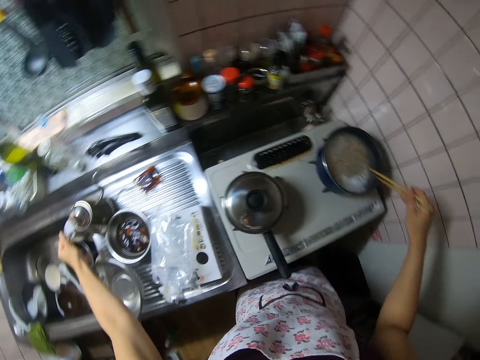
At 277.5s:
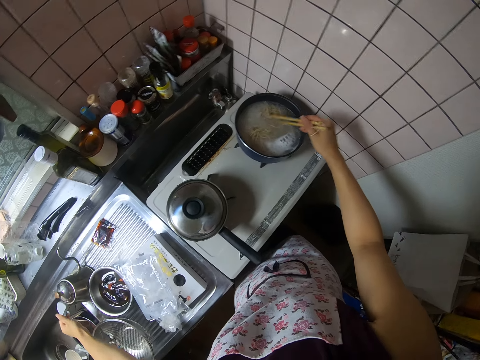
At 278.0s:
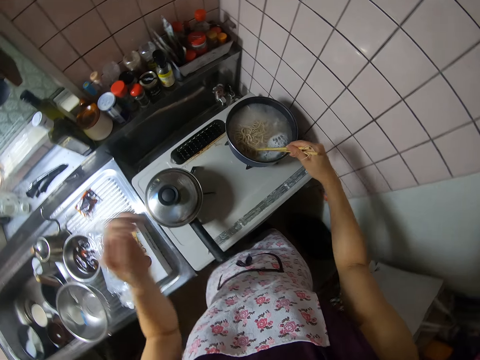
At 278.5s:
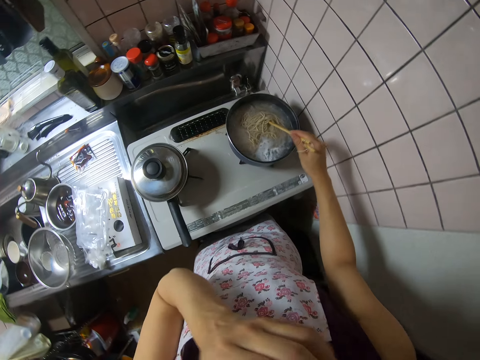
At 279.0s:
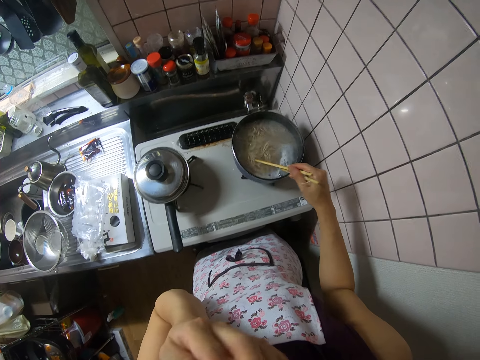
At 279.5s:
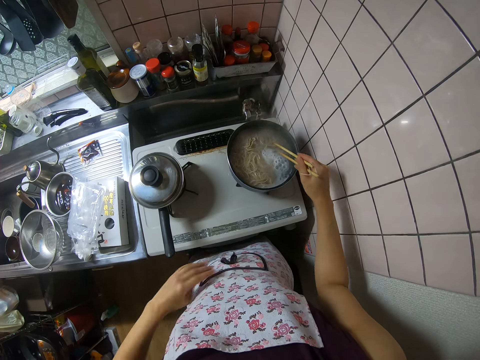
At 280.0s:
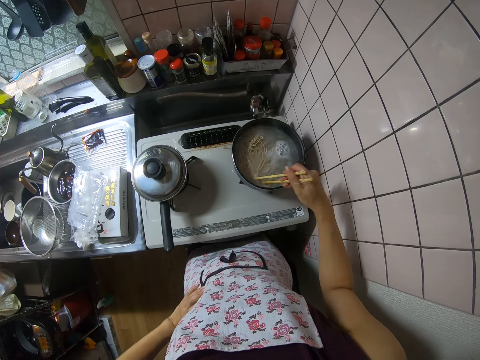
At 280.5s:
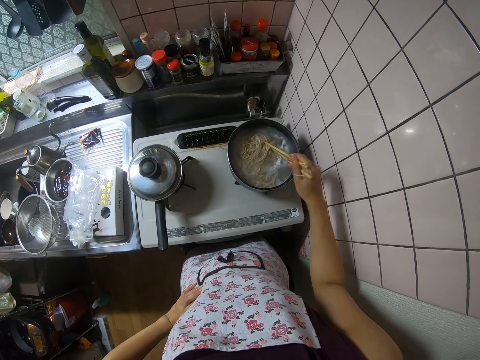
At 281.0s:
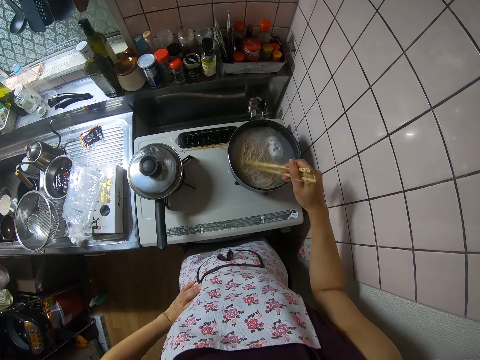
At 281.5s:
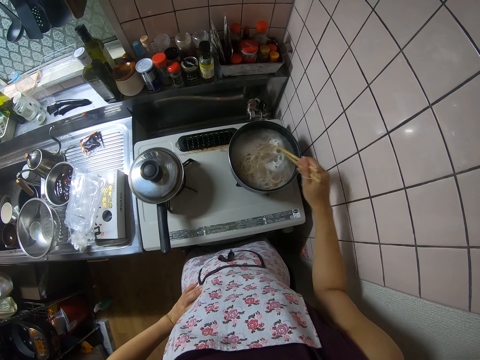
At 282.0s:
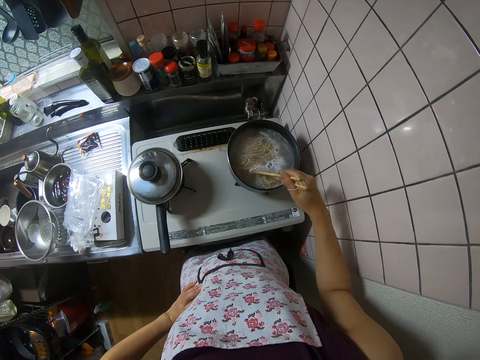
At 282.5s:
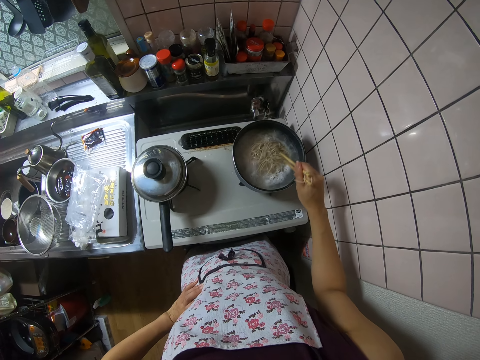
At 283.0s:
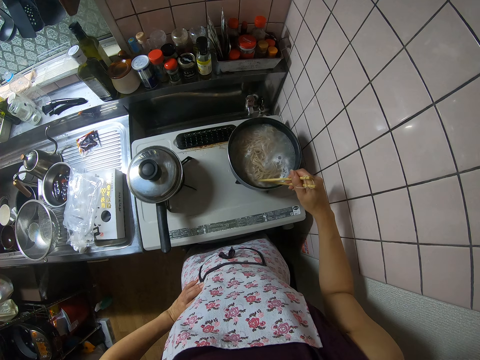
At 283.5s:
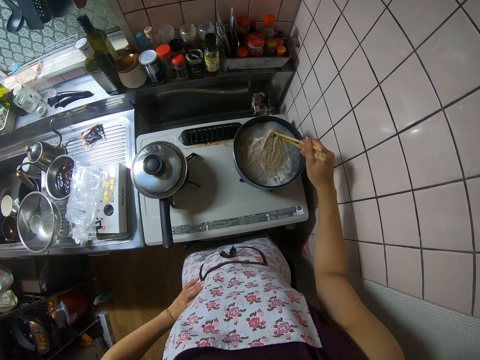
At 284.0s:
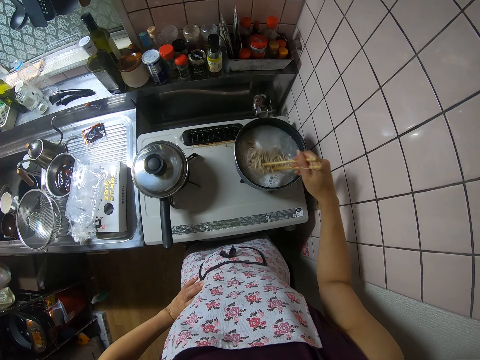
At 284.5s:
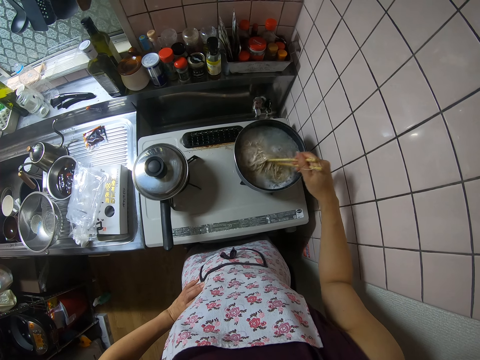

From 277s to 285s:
The camera wearer drops the jug on the sink. She stirs the spaghetti in the pot with the chopsticks. She touches her face with her left hand.

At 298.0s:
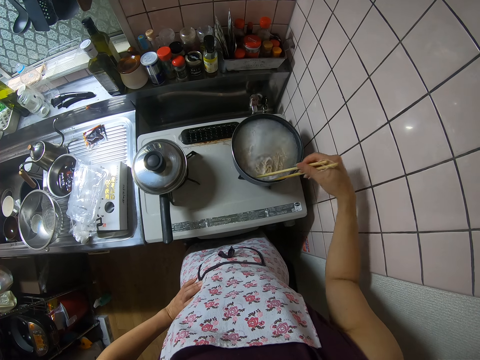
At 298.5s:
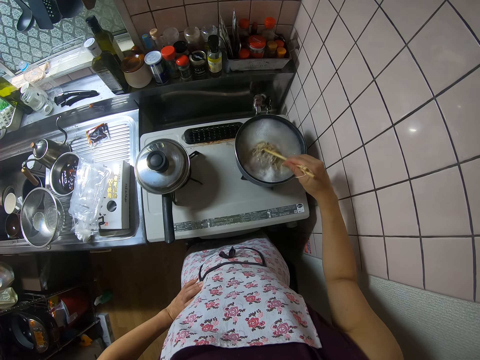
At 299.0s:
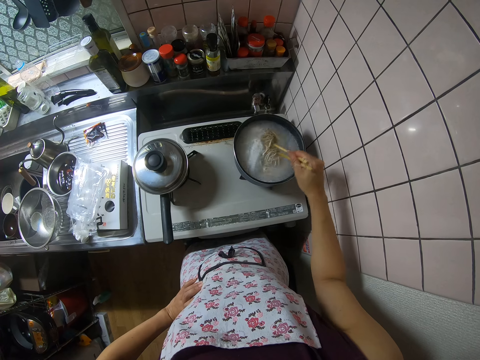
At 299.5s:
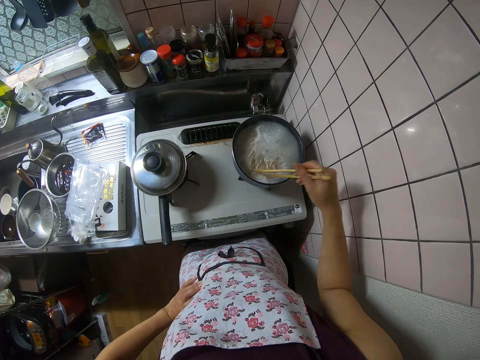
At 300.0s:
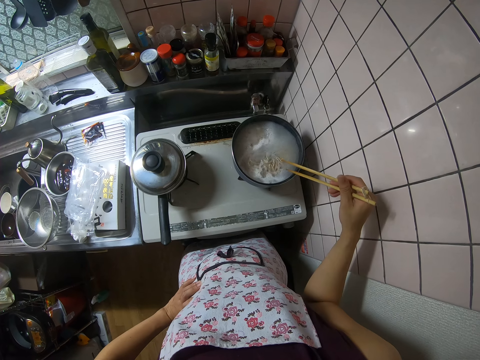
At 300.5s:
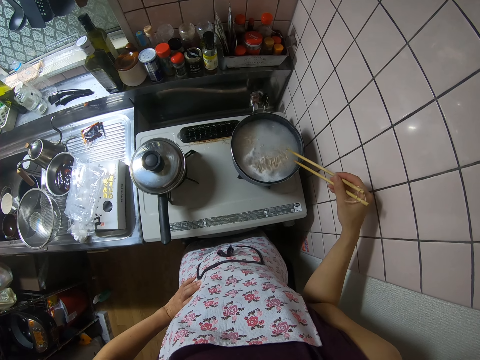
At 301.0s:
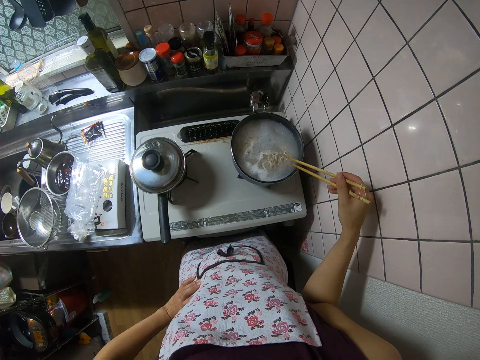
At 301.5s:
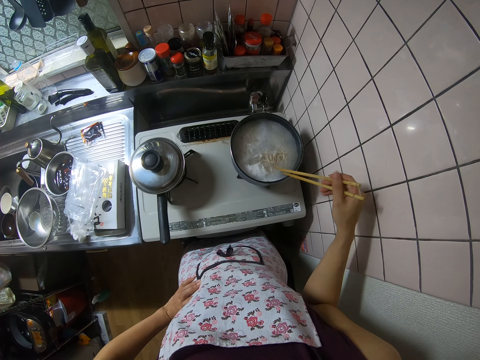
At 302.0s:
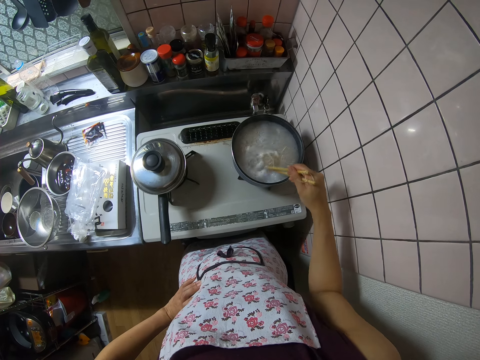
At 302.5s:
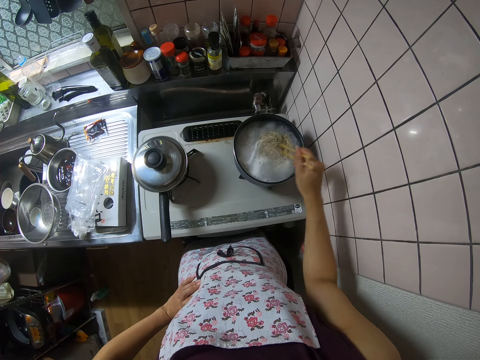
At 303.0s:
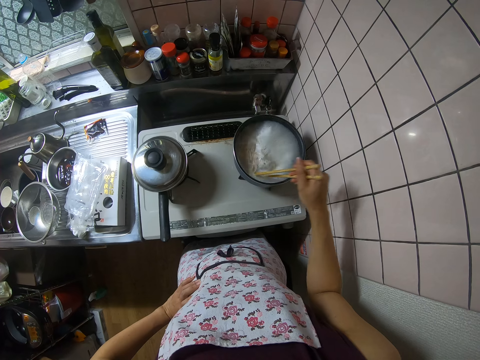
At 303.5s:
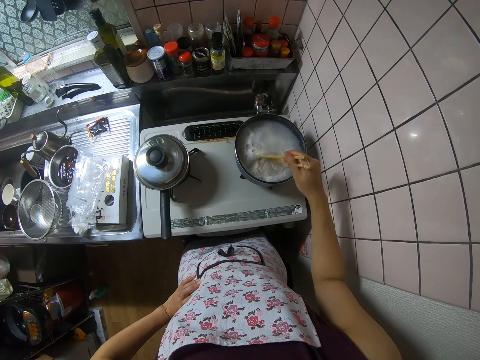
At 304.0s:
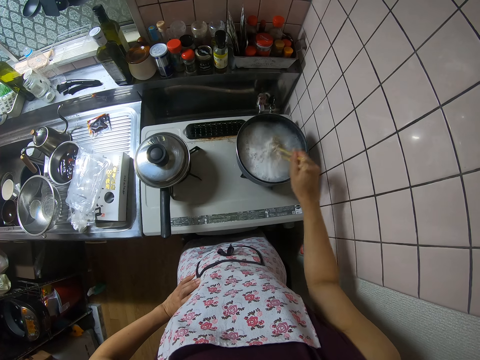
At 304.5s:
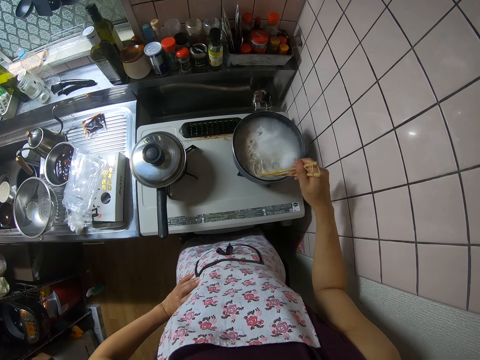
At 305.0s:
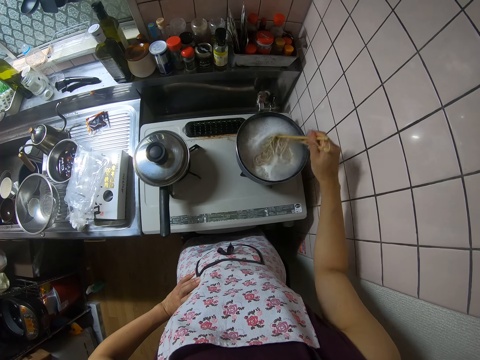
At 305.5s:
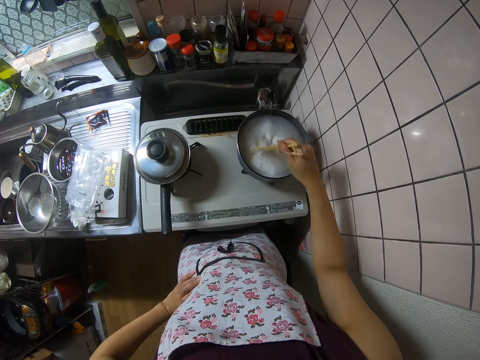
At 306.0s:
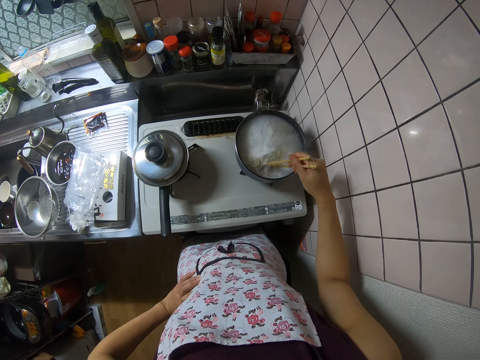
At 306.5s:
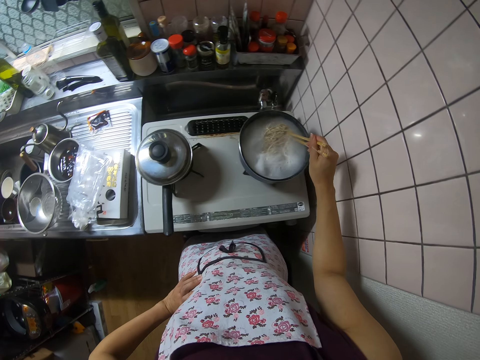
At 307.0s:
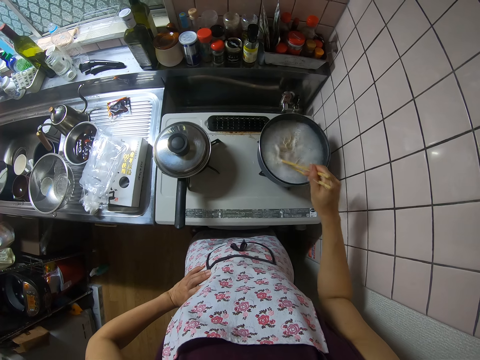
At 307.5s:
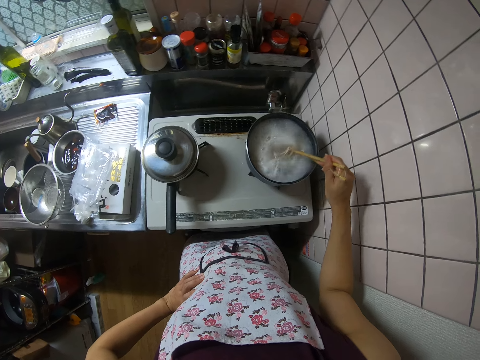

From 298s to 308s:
The camera wearer removes the chopping sticks from the cooking pot. They stare at the spaghetti in the cooking pot. They stir the spaghetti with the chopping sticks in the cooking pot.

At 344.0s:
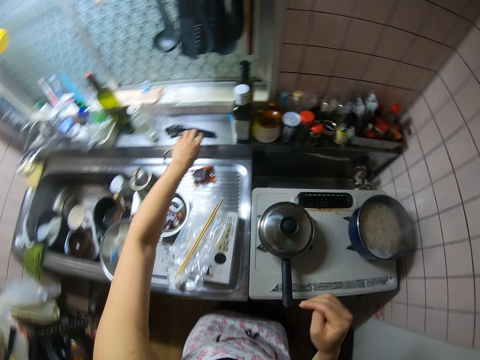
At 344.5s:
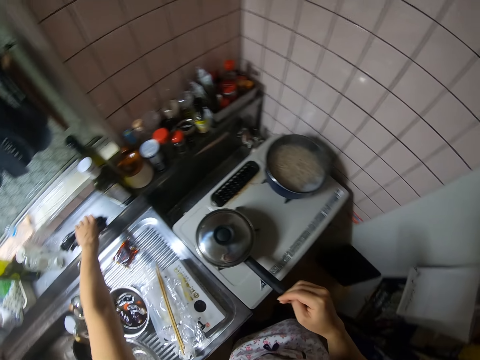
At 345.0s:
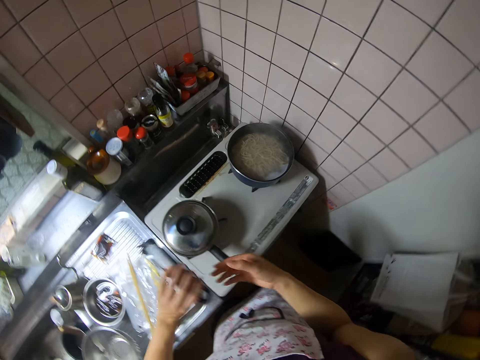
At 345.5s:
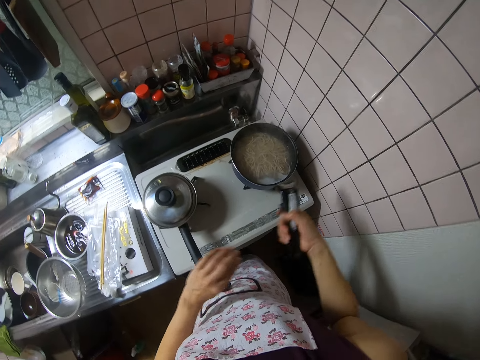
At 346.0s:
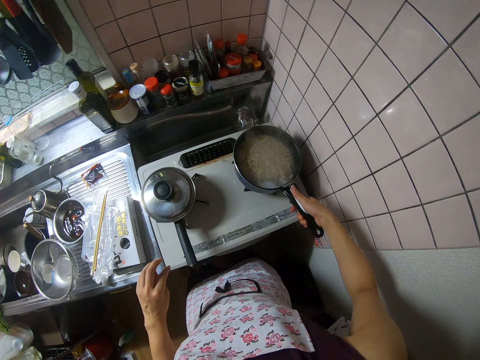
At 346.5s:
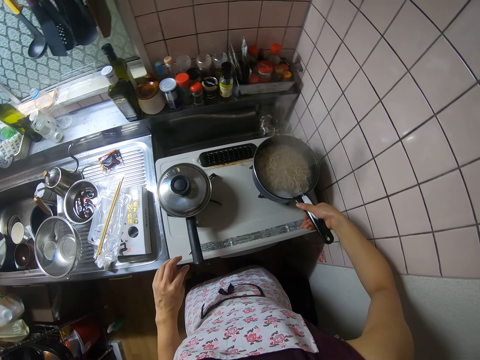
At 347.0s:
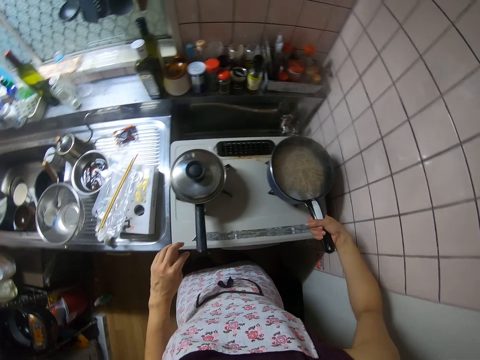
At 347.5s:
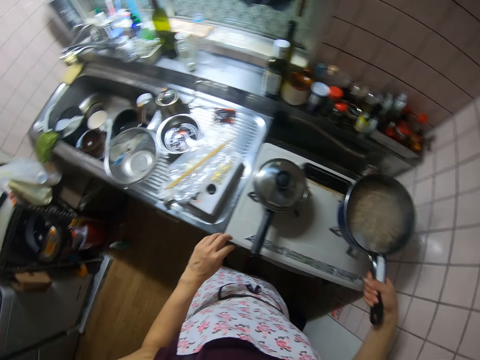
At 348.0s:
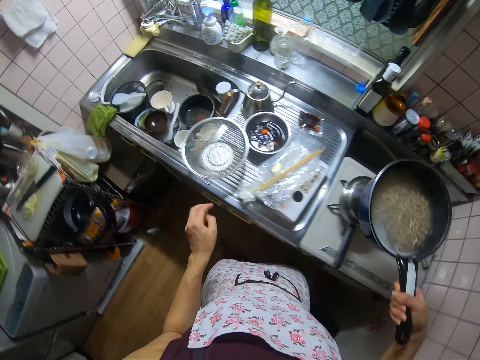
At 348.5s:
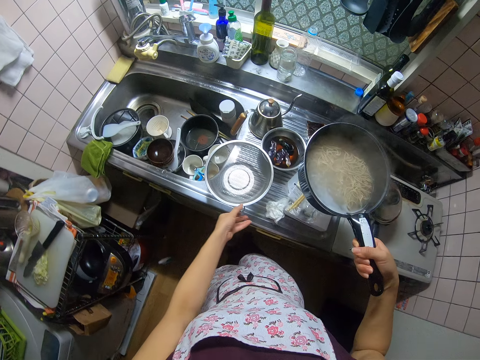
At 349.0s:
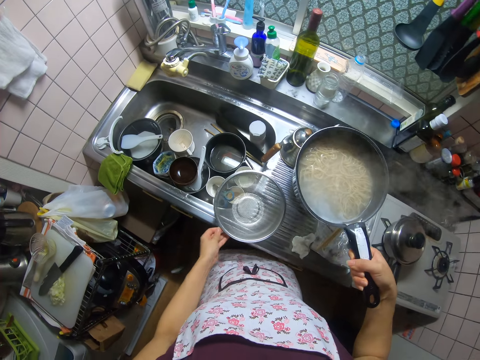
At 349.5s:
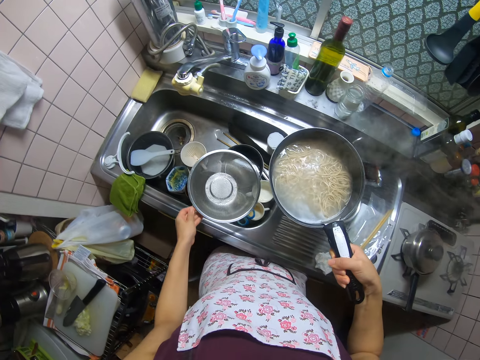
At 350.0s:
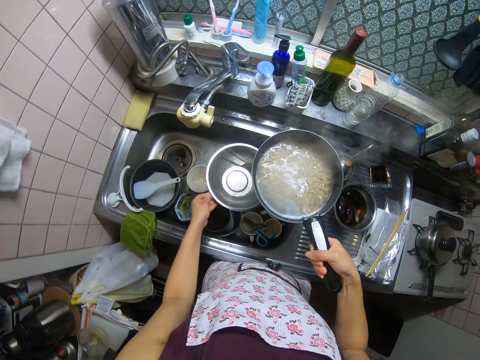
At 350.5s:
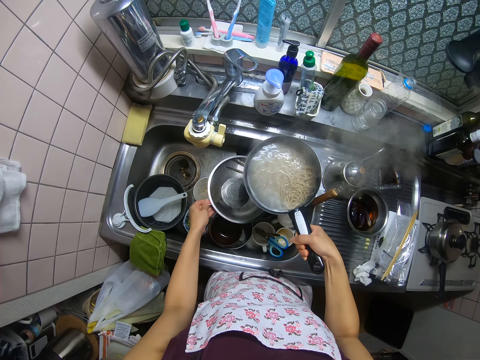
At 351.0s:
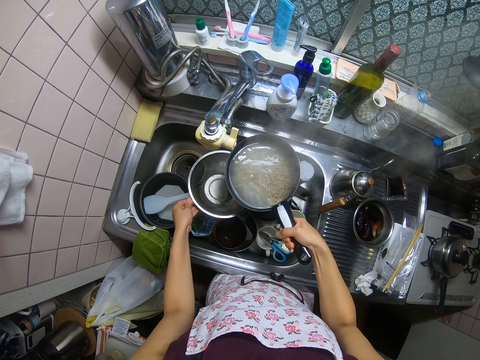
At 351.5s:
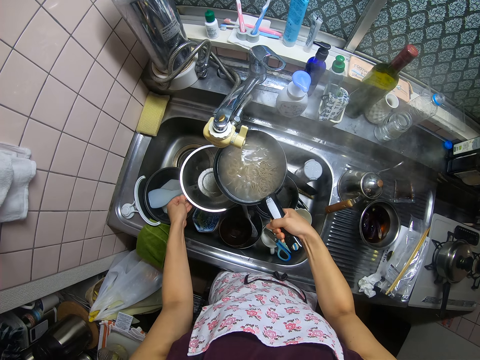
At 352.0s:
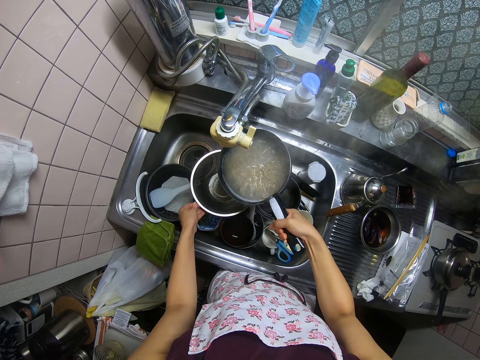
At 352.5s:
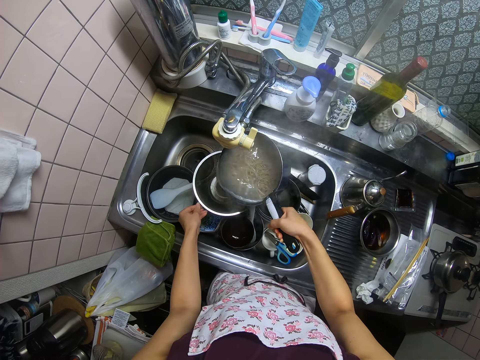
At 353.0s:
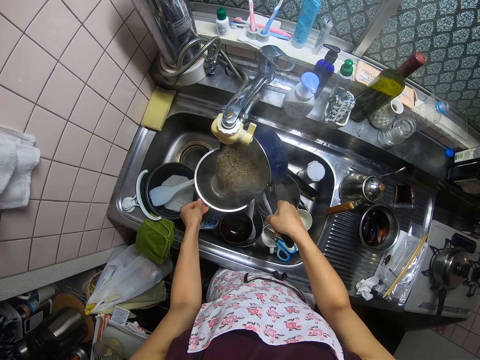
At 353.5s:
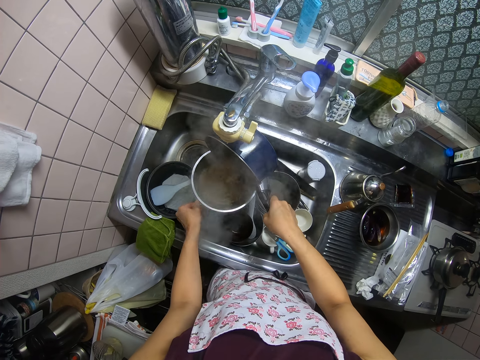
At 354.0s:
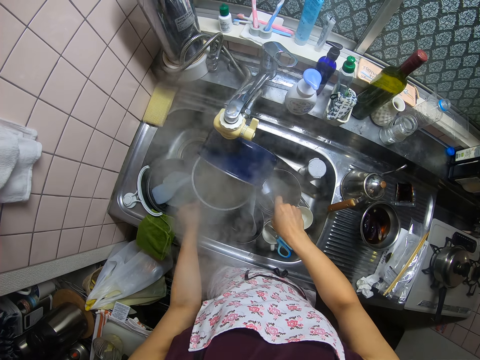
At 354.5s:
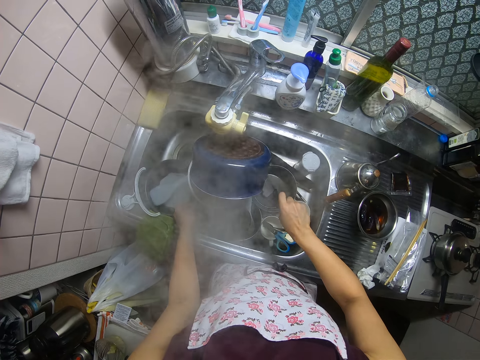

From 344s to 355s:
The camera wearer picks up the cooking pot handle from the sink. They fix the pot handle to the pot on the cooker. They pick up the cooking pot of spaghetti from the cooker and carry the pot from the cooker. They pick up the sieve or colander from the sink. They move the sieve and cooking pot to the sink. They hold the sieve in the sink. They drain the noodles from the pot with the colander into the sink.
